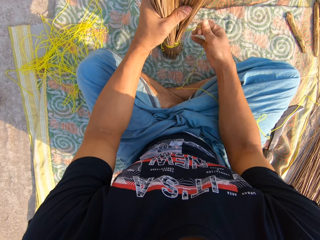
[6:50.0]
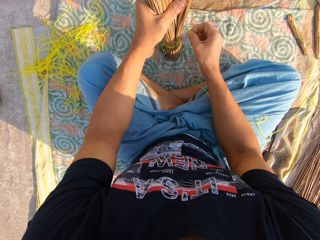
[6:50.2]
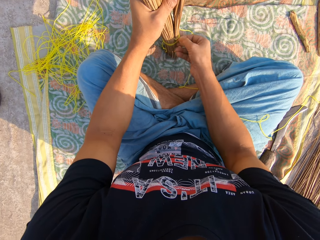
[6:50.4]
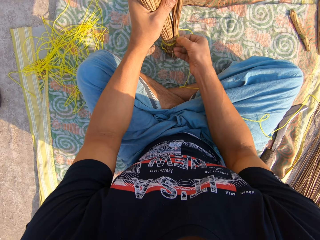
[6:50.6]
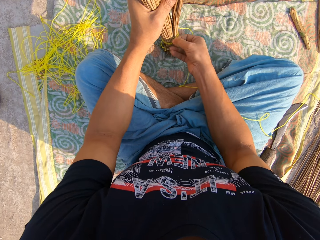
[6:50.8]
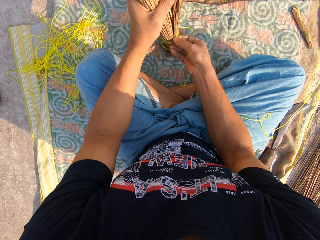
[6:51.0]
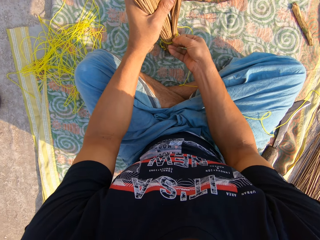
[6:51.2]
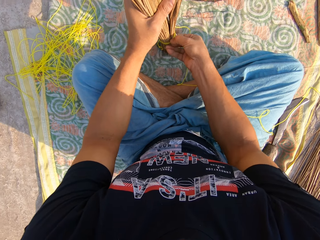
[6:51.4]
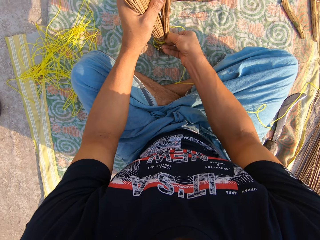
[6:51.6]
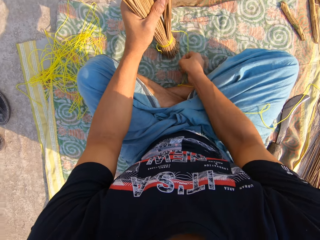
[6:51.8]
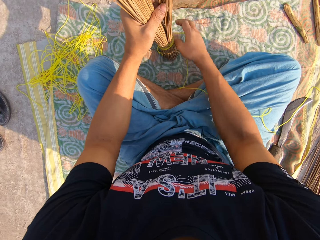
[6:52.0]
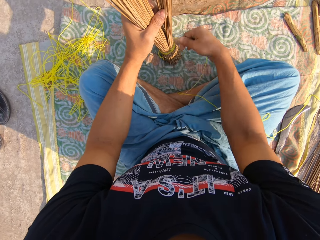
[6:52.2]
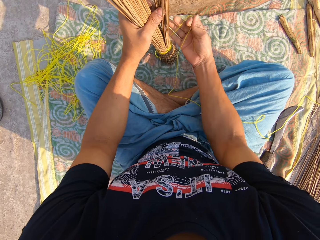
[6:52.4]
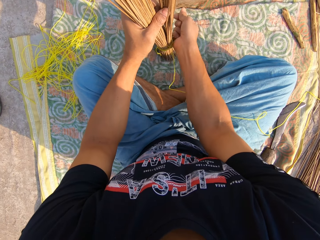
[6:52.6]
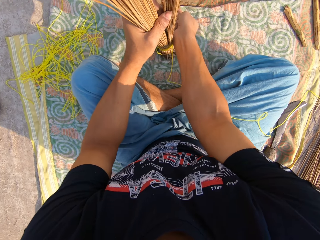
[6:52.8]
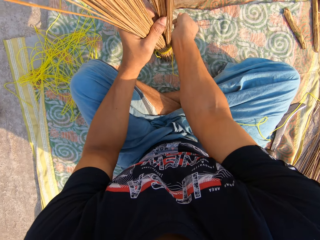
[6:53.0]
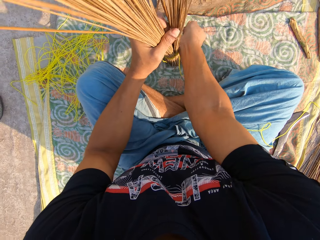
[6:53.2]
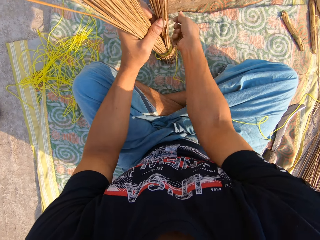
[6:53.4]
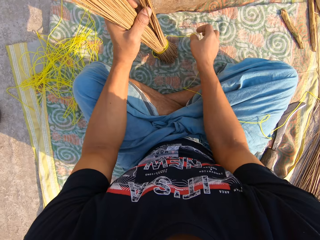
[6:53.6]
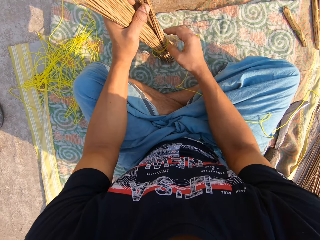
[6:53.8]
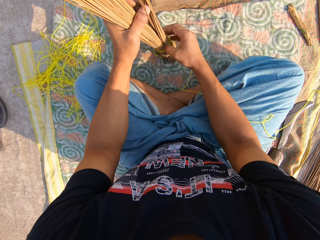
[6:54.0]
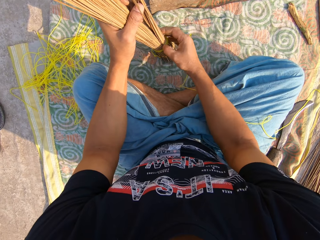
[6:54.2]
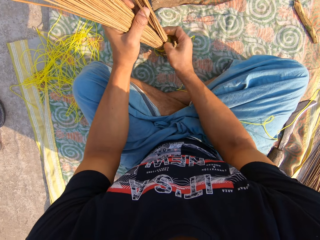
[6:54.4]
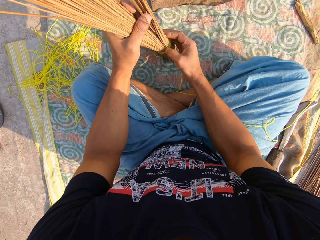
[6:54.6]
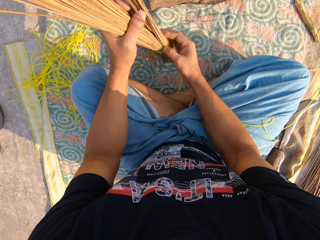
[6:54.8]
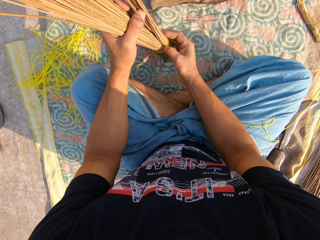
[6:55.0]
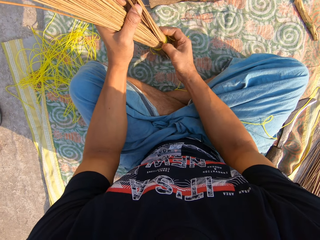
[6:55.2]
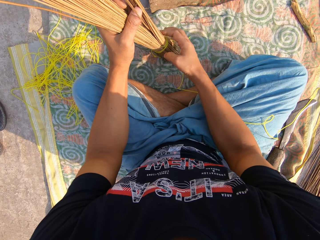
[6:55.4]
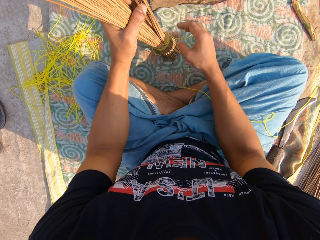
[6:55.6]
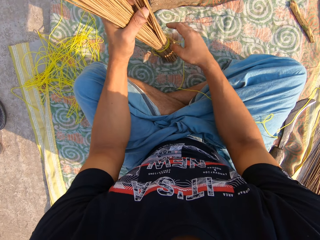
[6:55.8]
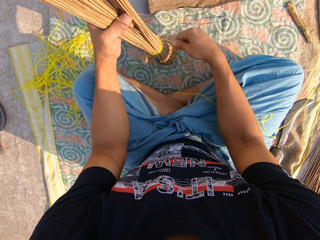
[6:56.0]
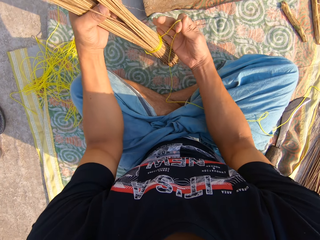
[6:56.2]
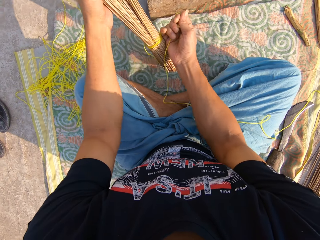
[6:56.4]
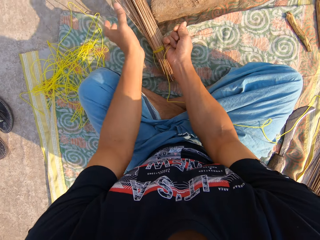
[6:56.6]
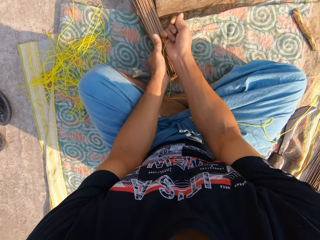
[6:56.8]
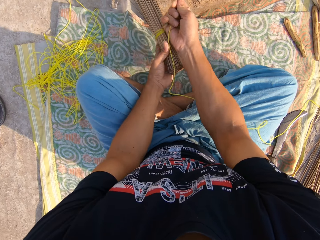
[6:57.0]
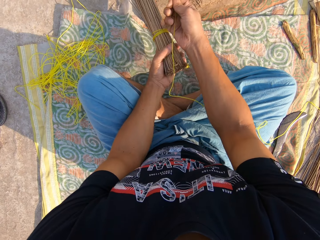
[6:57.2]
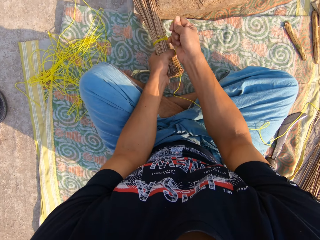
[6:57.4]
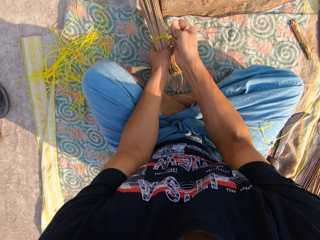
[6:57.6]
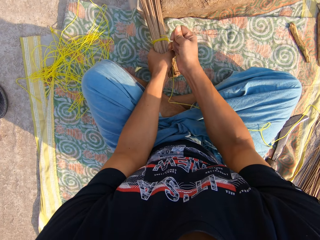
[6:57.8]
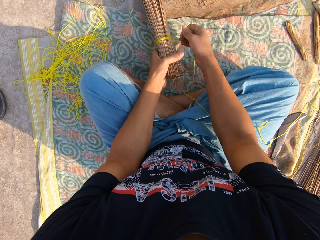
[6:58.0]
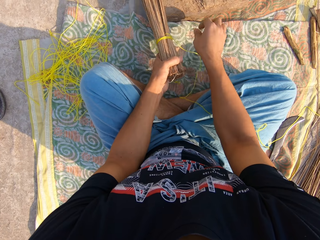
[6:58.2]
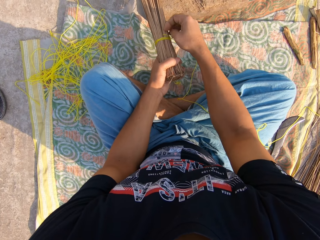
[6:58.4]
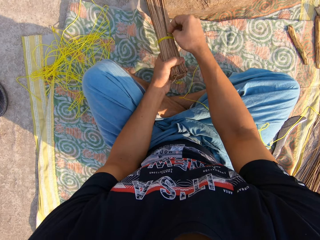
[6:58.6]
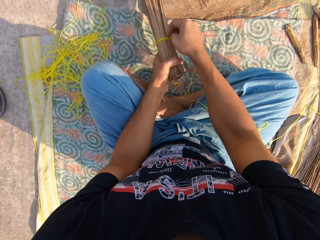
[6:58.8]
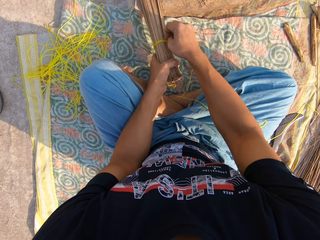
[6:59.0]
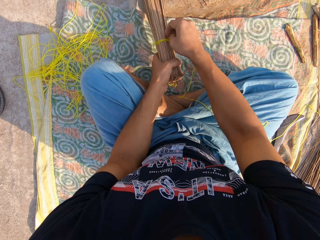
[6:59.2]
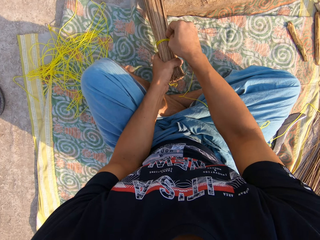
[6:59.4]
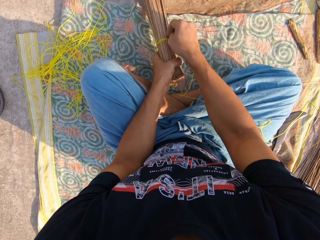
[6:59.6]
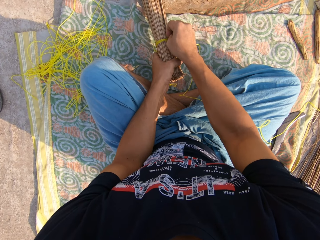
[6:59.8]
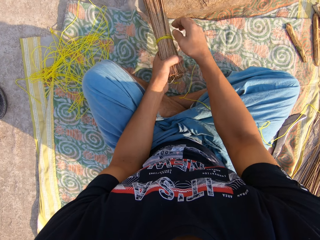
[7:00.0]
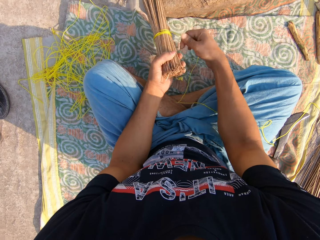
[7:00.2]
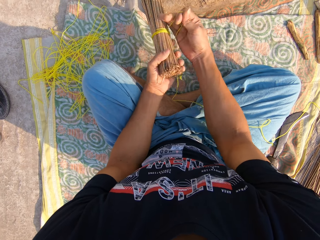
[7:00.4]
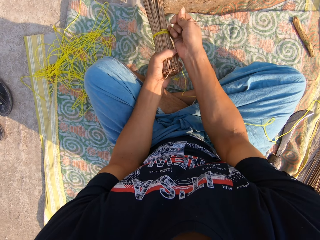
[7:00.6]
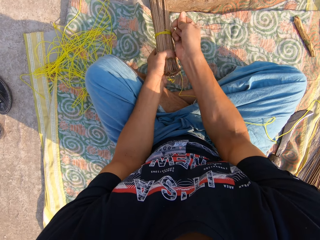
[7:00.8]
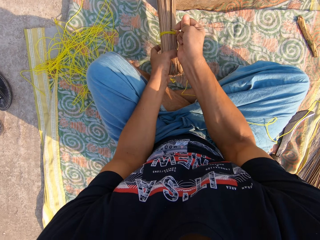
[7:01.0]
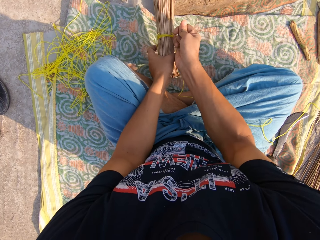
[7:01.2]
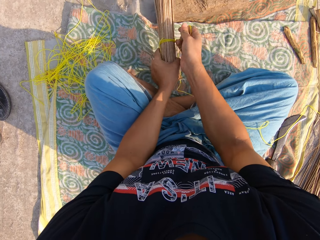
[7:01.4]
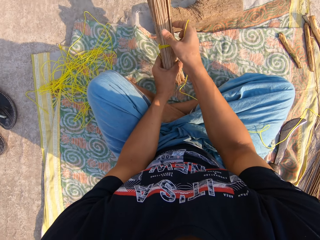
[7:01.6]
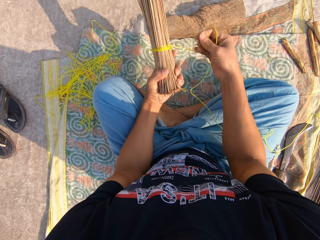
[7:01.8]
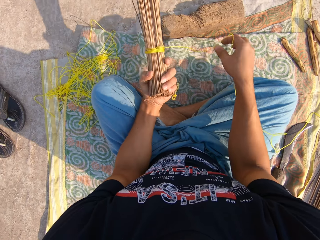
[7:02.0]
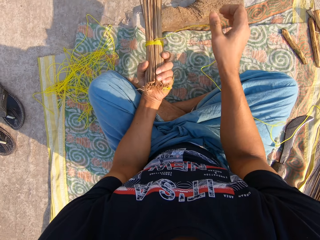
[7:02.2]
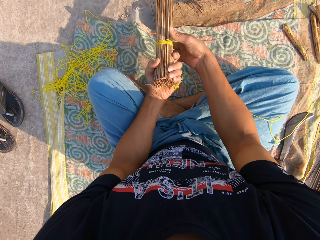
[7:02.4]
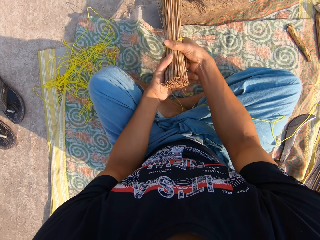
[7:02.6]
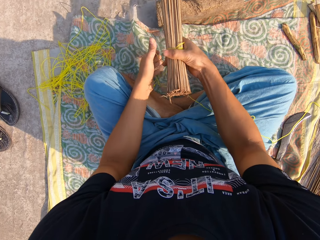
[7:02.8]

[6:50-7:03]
The camera wearer tightens the rope. They adjust the rope. They tighten the rope.

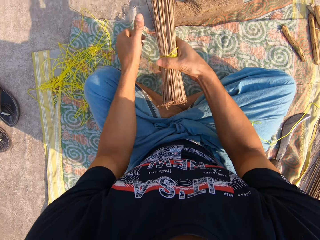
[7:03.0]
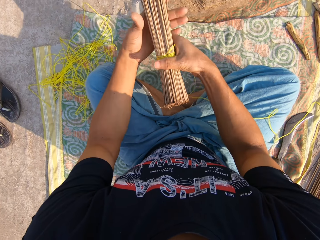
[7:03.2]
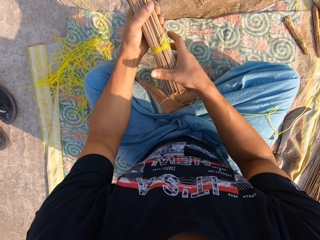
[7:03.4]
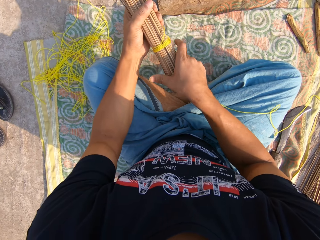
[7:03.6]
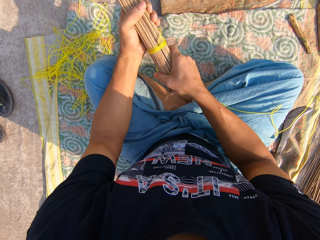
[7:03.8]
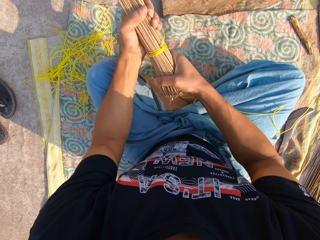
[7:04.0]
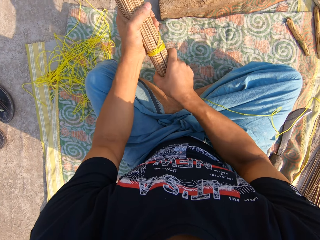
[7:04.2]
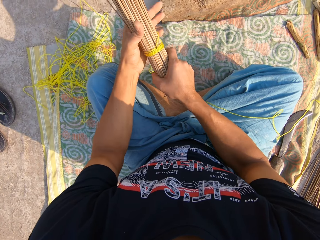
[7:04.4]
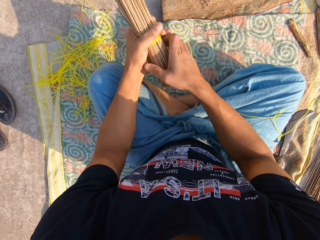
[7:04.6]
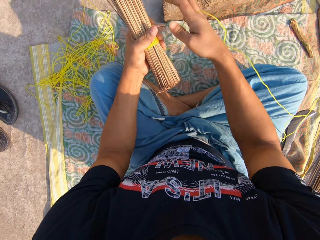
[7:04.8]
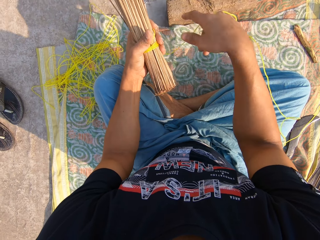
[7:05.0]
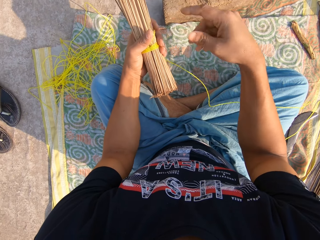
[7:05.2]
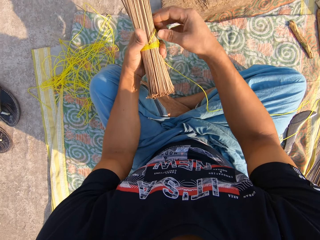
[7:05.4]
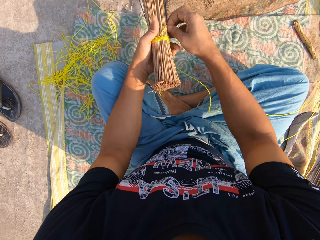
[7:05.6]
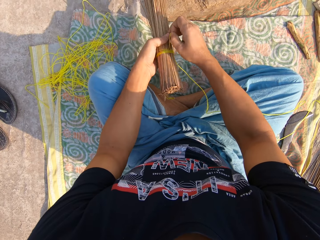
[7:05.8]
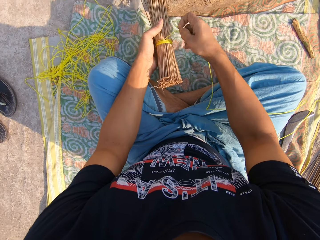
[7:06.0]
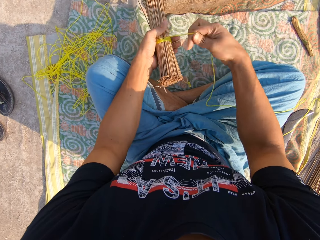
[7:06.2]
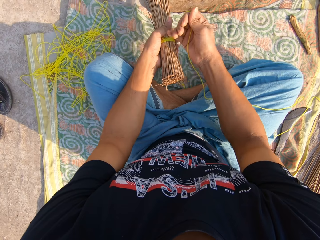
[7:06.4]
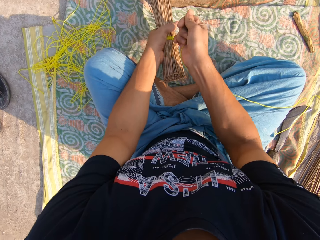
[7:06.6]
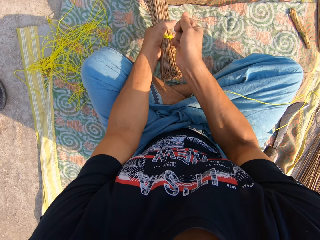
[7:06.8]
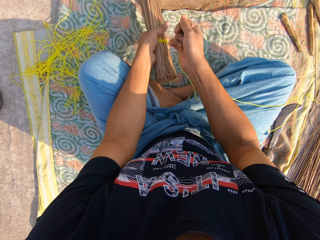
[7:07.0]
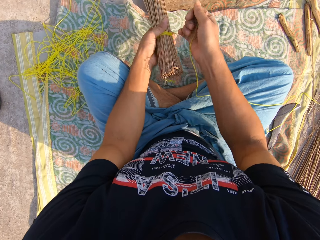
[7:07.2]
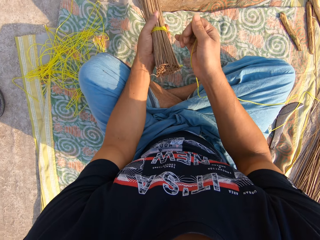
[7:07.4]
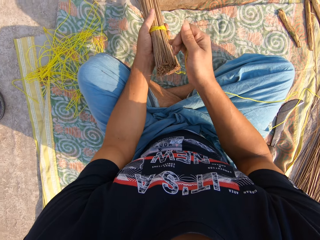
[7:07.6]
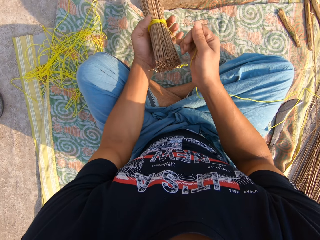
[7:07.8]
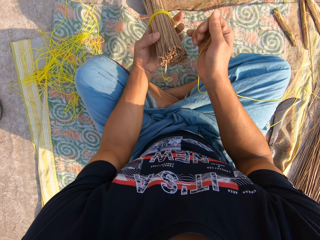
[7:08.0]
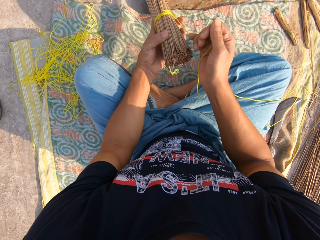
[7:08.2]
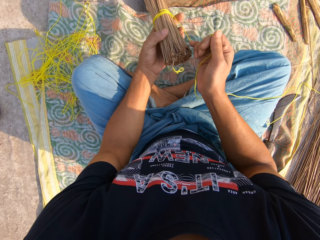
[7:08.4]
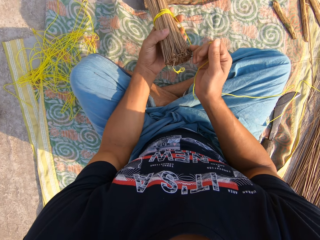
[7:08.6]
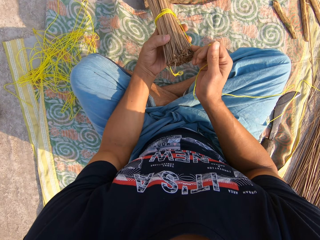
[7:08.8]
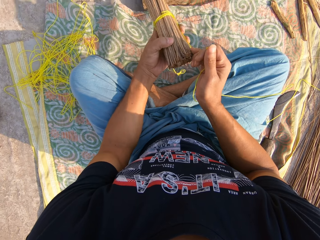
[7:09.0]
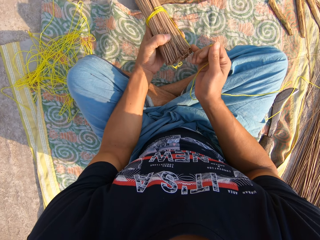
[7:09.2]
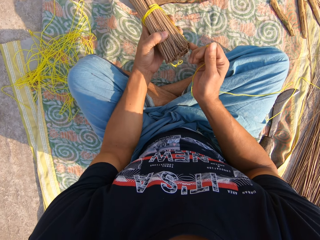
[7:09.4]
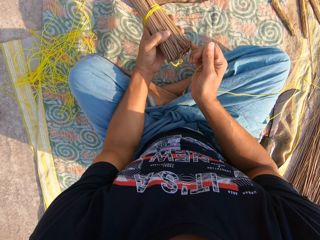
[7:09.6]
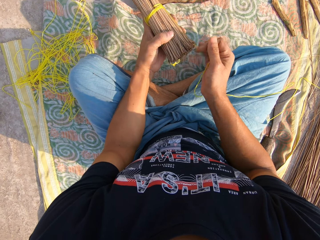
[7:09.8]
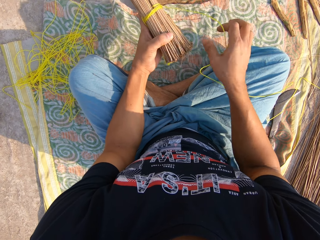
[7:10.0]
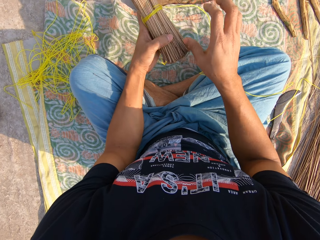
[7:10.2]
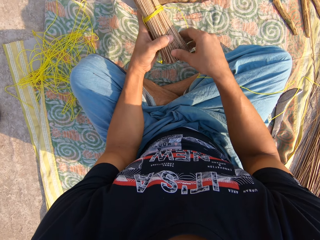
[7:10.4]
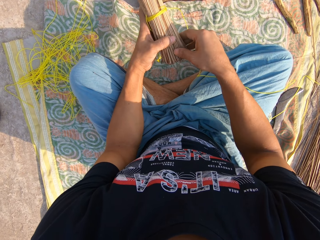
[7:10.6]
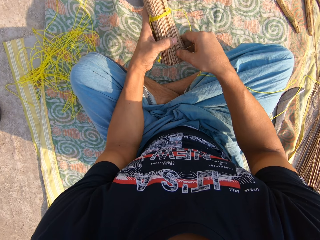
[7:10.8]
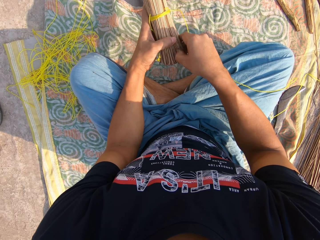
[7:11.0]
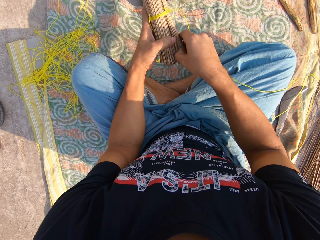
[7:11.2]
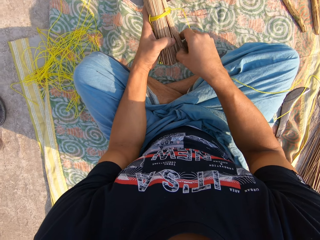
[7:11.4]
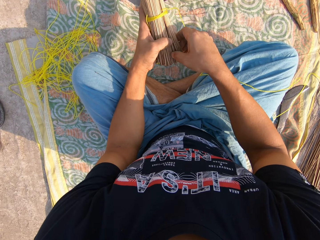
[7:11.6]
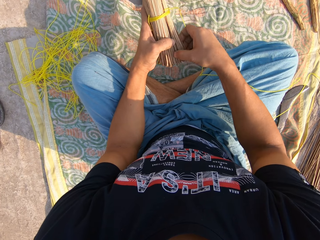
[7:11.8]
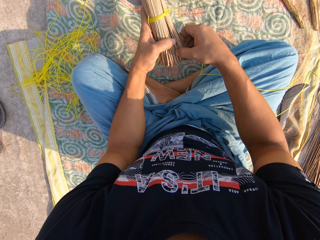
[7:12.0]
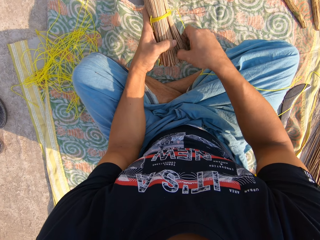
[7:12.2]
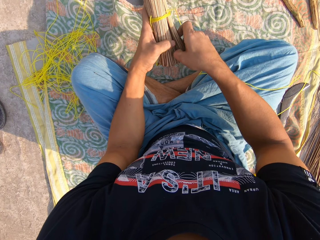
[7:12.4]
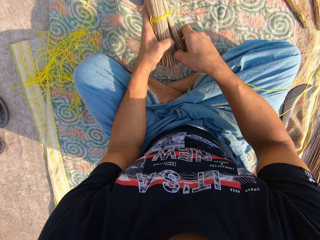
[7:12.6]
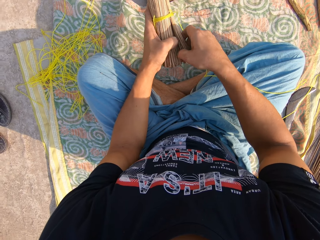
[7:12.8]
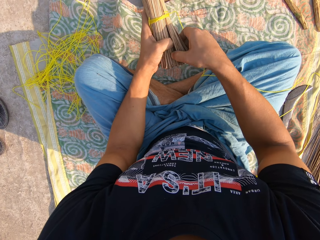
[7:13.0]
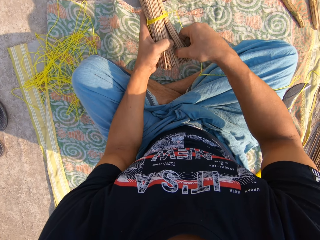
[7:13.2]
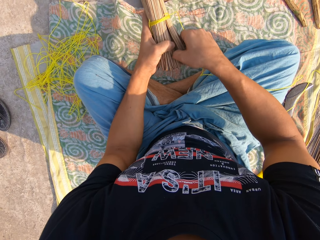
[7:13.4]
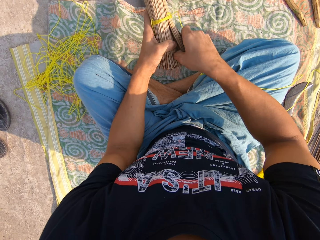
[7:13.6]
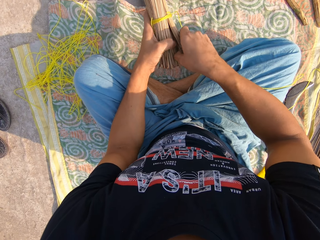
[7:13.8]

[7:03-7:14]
The camera wearer adjusts the broom sticks. They tighten the rope. They adjust the broom sticks.
